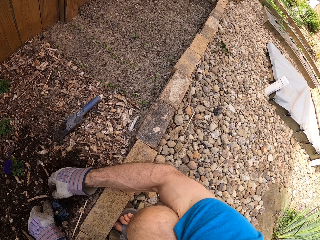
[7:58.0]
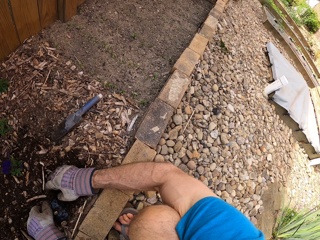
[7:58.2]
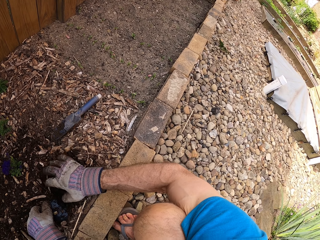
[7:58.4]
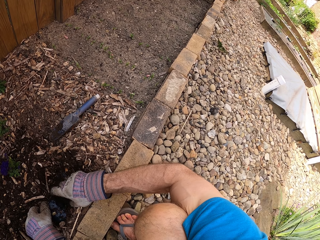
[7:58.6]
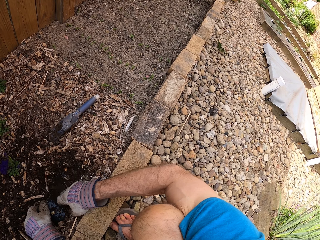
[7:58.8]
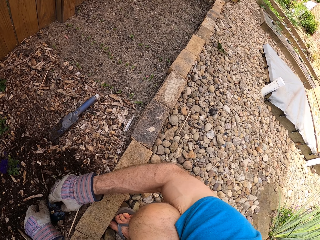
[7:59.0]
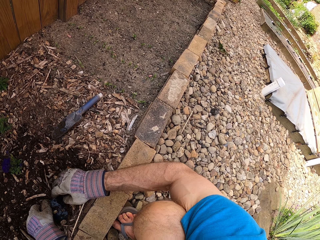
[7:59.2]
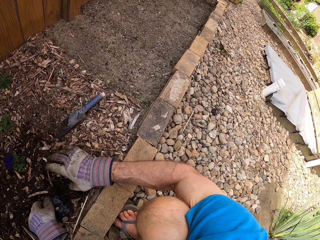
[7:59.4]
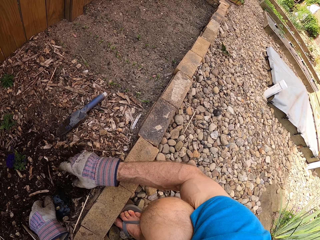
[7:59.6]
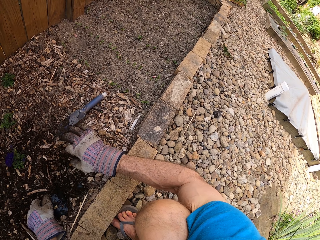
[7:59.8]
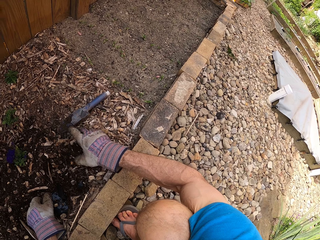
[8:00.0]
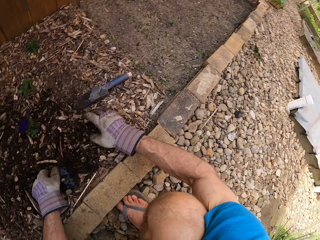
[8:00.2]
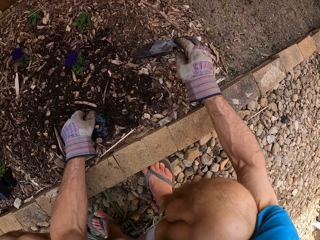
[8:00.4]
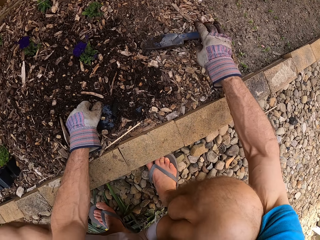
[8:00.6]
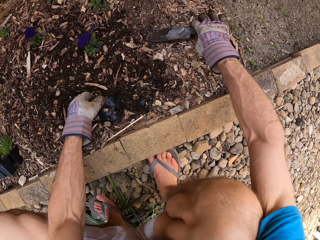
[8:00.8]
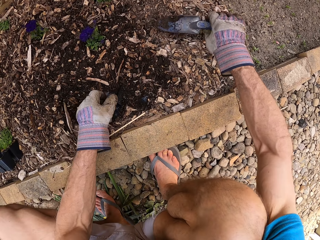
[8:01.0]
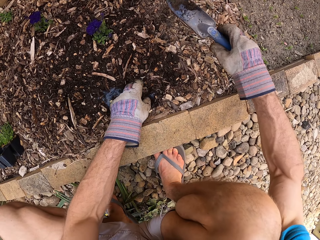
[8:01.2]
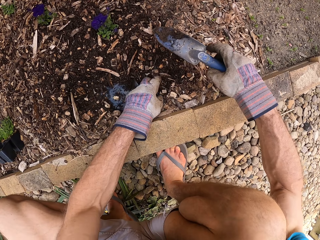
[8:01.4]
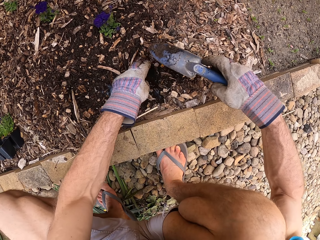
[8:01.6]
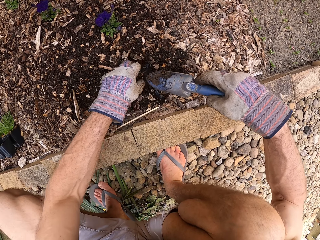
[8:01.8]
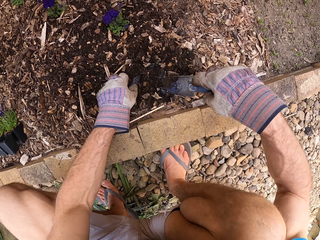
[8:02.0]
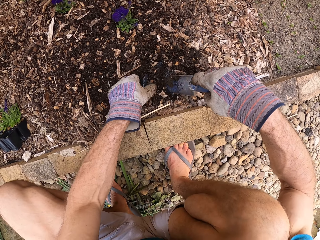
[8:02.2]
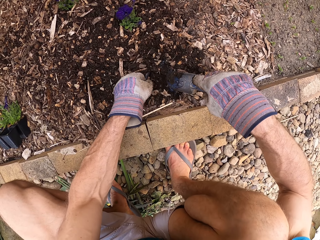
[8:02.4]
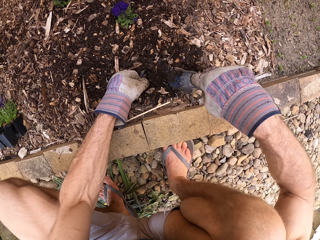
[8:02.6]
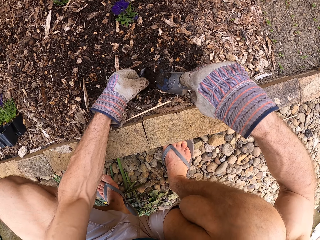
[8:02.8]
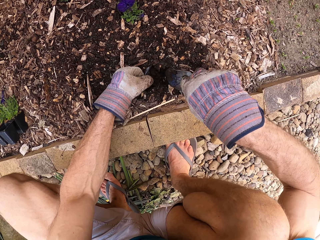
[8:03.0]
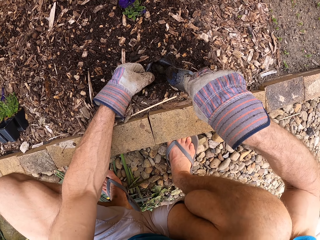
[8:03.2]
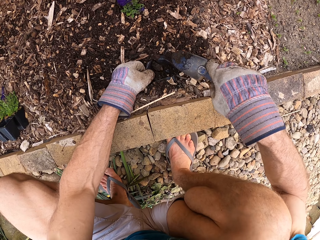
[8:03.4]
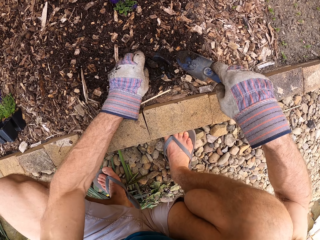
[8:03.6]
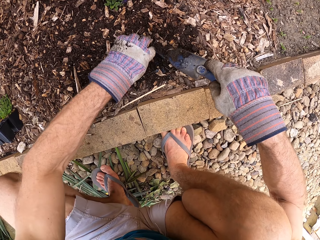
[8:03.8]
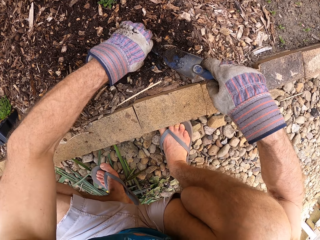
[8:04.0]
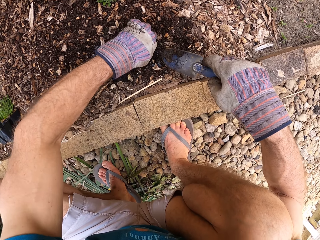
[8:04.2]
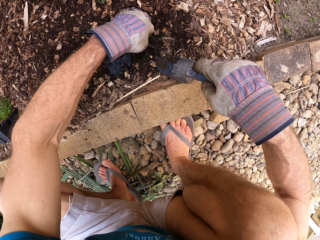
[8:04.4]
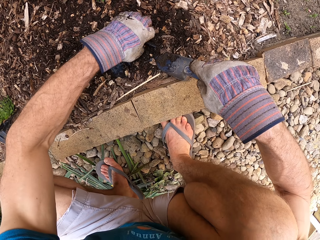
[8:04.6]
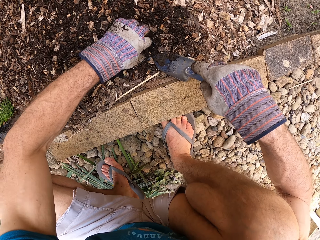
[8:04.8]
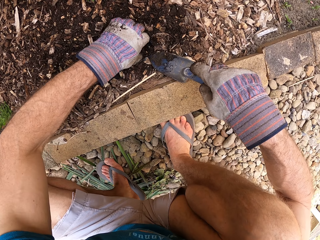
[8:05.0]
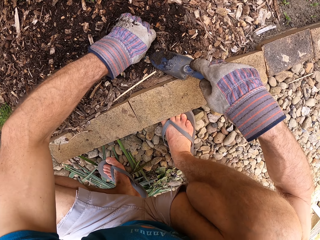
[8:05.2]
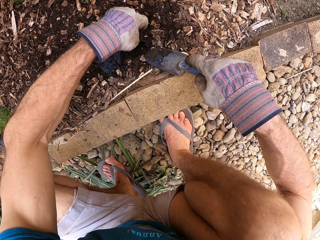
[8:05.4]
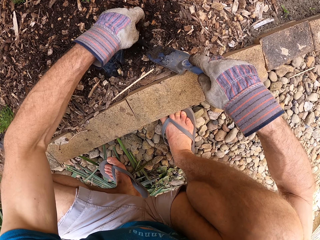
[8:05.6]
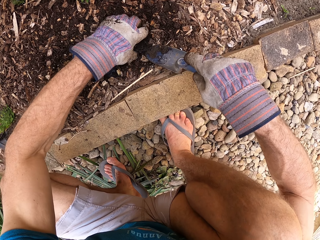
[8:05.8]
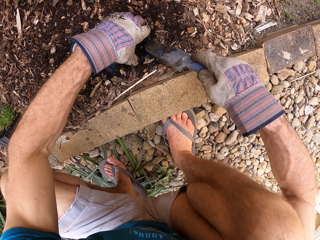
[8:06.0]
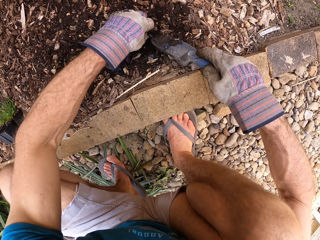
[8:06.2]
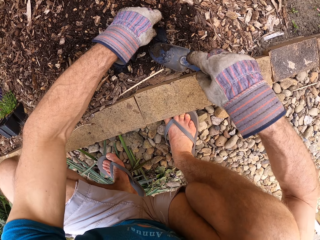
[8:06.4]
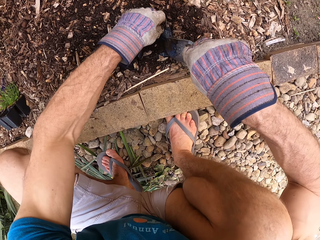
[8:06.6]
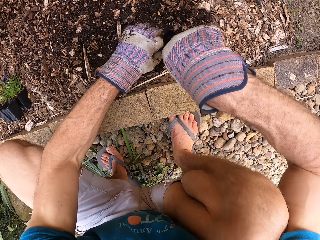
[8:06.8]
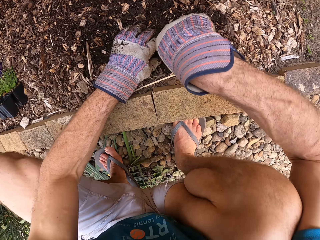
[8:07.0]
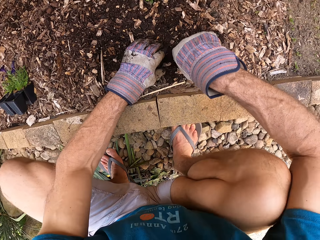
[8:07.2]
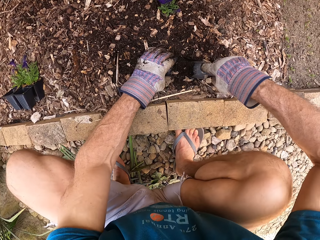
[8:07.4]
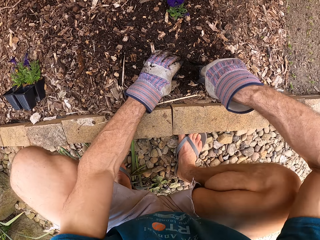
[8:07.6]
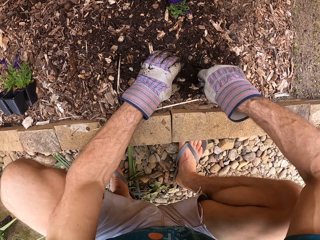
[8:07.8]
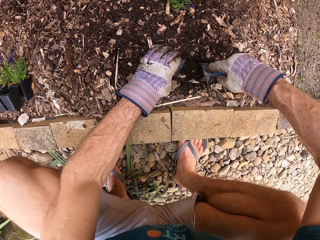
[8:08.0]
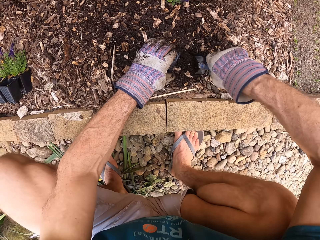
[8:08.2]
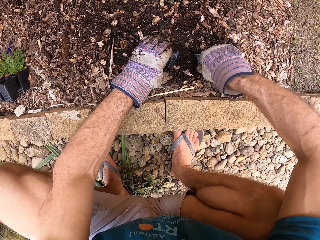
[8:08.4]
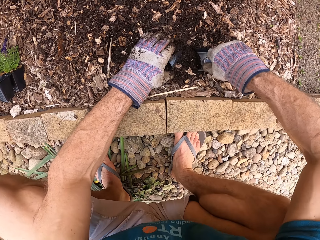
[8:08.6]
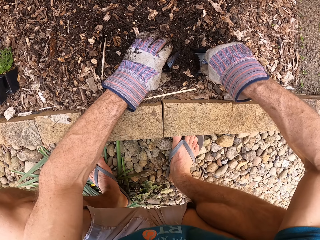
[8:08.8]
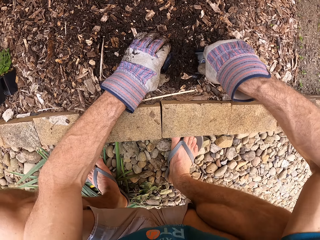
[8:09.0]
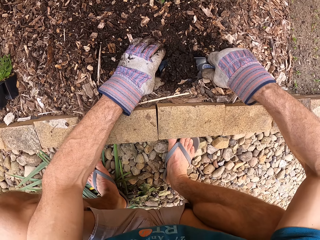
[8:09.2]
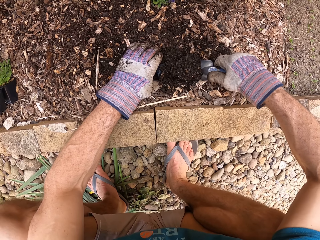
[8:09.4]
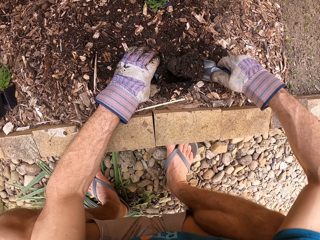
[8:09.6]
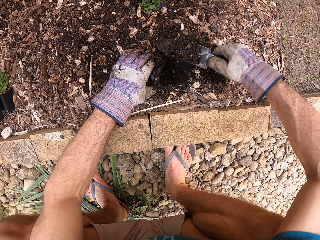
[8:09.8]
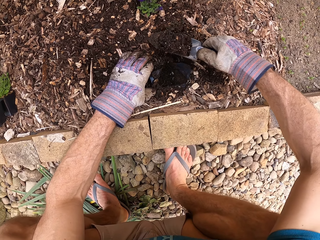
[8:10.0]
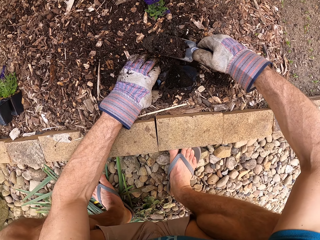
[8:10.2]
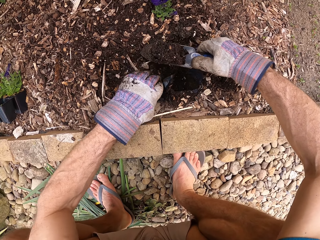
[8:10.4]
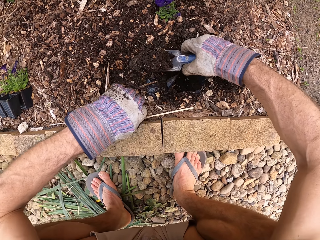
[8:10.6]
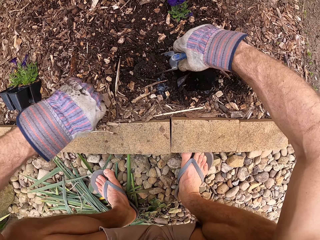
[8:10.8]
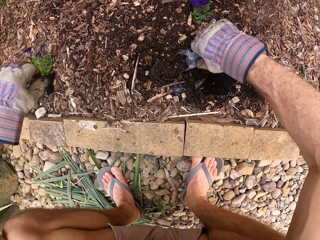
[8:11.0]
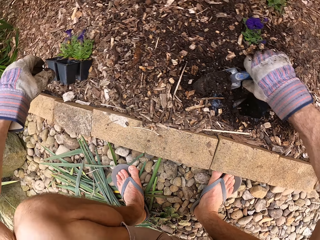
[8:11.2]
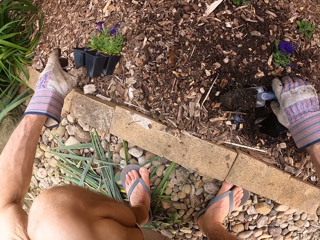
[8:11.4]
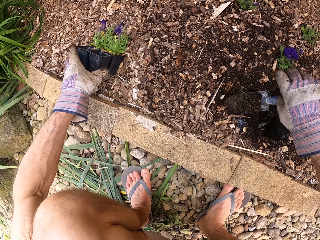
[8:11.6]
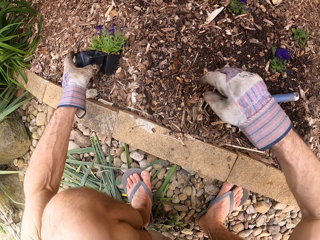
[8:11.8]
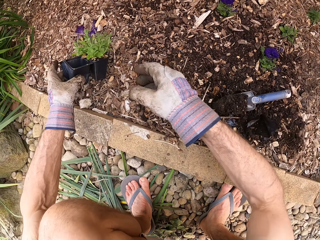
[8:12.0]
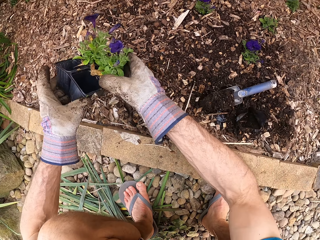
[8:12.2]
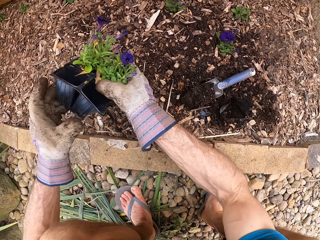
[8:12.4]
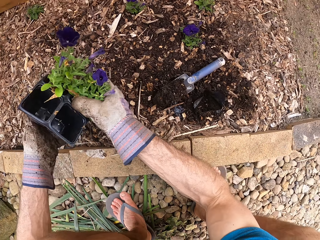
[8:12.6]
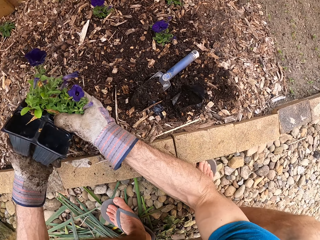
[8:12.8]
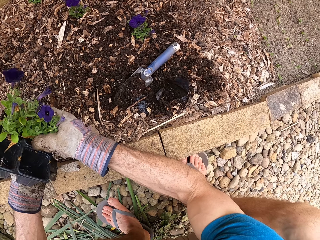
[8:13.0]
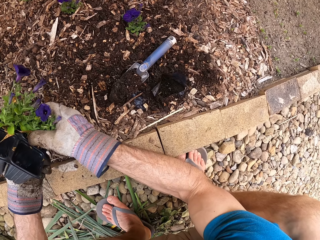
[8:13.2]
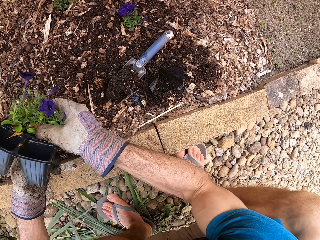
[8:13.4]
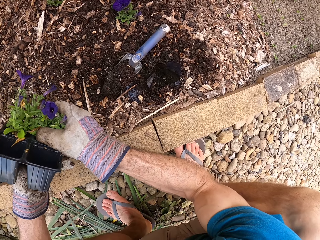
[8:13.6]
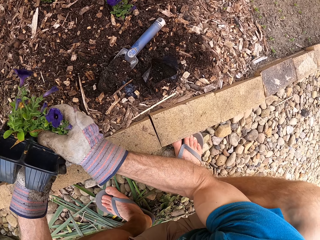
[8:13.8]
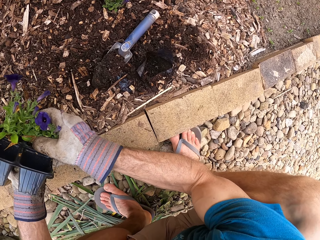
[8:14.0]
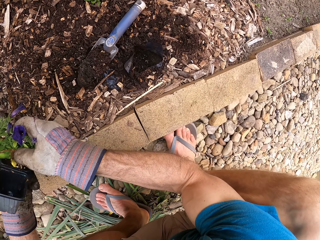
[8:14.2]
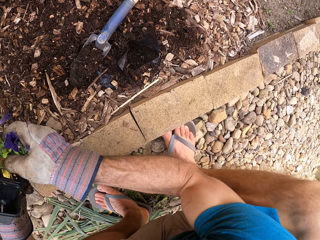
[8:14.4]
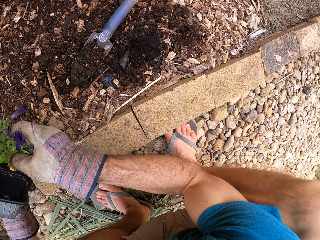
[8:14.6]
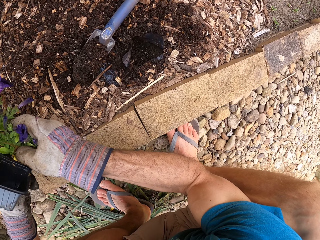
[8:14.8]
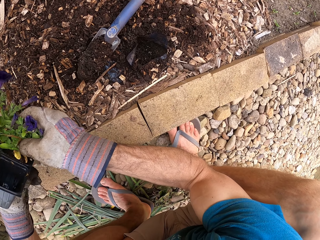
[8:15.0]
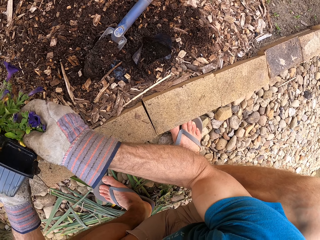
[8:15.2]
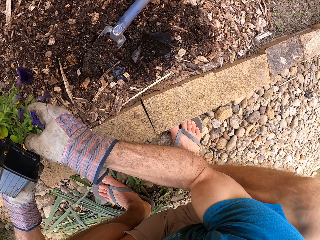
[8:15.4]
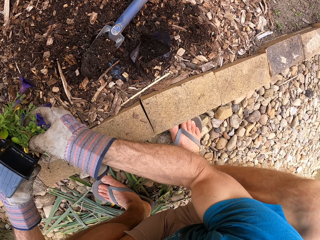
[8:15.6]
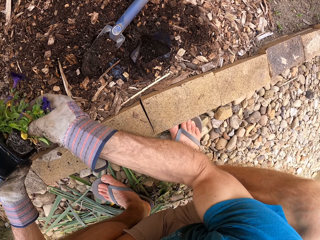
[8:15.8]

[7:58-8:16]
The camera wearer picks up the garden trowel. They pull a plastic paper. They hold the plastic paper. They dig through the plastic paper with the trowel. They dig through the plastic paper with the trowel again. They scoop soil with the trowel. They put the trowel on the ground beside the hole. They pick up a seedling tray or potted plants. They remove a plant from the plant pot.

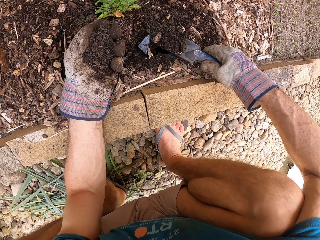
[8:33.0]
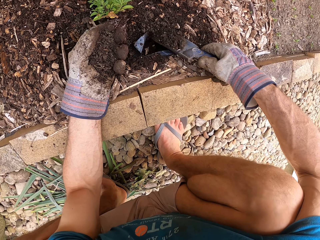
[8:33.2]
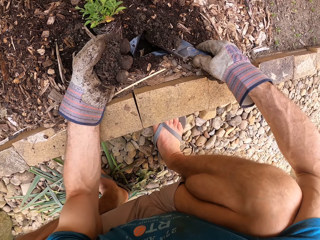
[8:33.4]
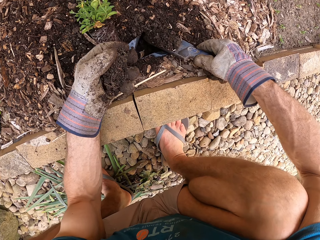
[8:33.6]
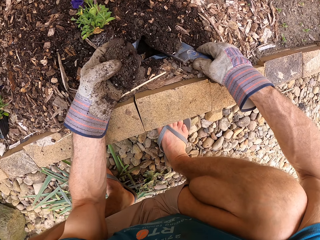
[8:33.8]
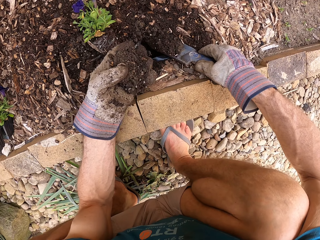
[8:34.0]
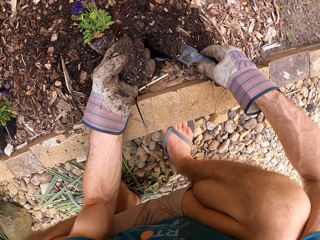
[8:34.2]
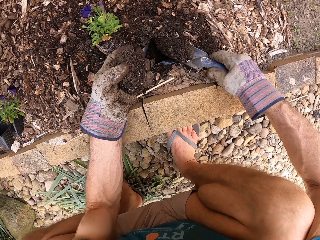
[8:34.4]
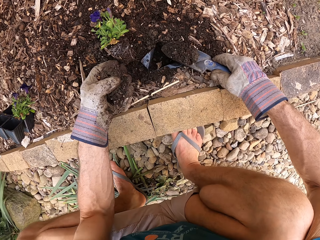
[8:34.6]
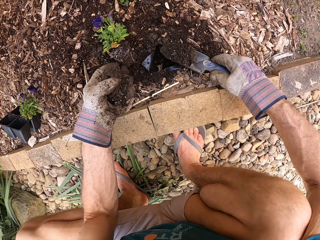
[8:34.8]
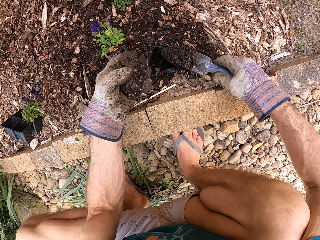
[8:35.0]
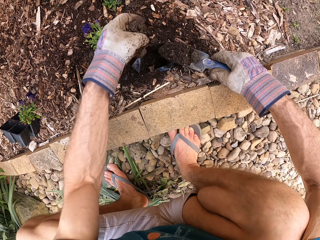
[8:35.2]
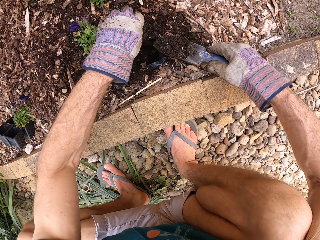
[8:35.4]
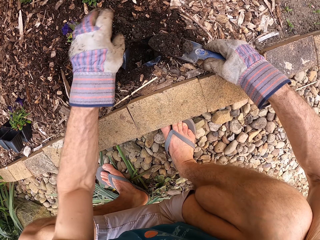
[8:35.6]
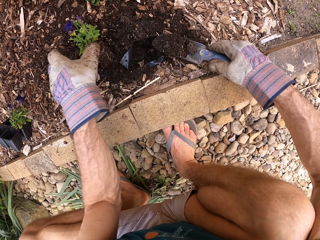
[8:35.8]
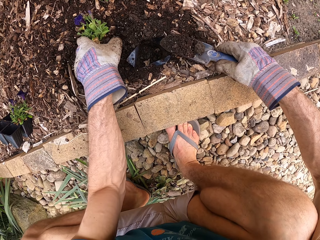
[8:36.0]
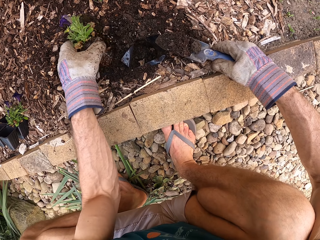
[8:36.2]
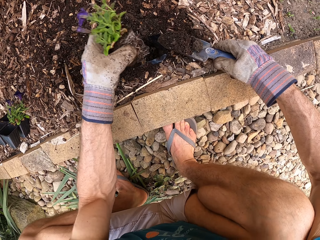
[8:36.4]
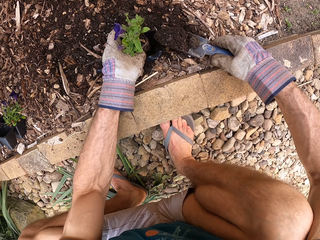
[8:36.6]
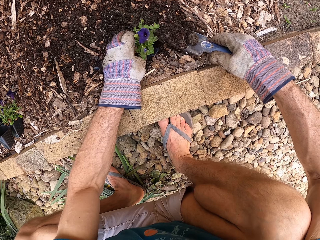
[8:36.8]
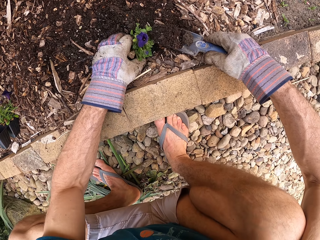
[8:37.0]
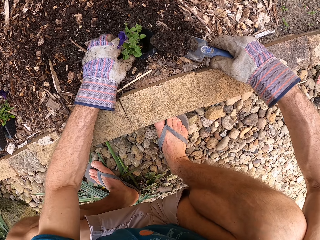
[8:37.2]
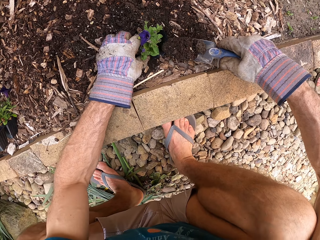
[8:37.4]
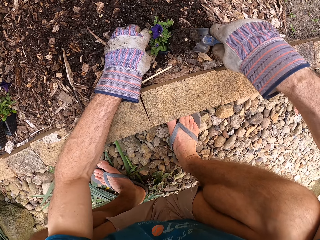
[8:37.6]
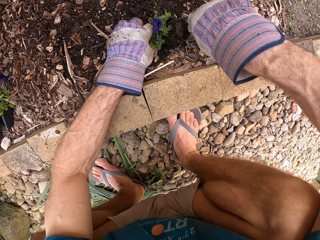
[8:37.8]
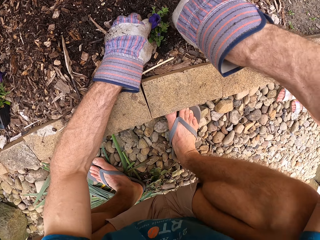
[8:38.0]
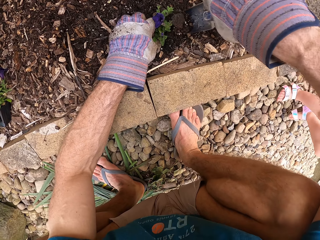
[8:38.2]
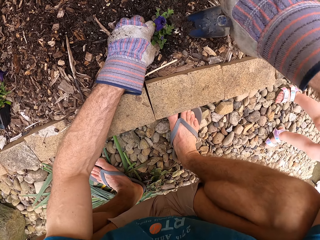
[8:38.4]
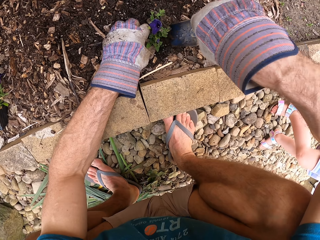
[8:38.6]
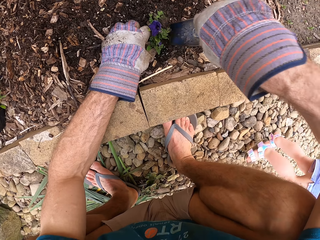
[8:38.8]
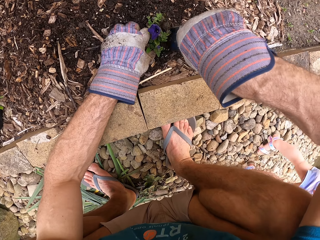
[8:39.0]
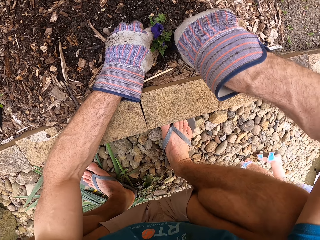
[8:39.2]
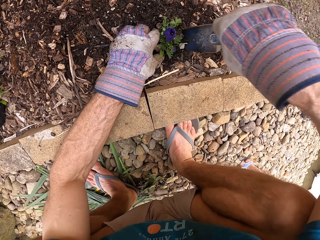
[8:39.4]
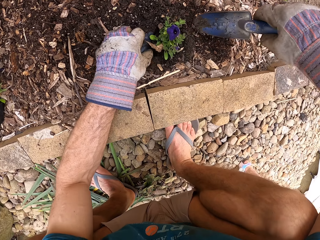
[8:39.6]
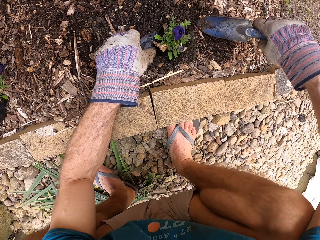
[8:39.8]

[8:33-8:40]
The camera wearer scoops soil with a trowel. They put the soil beside the hole. They pick up a seedling. They put the seedling in the plastic paper. They cover the seedling with soil.
